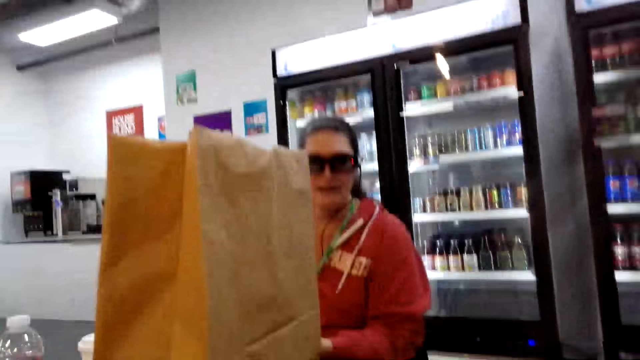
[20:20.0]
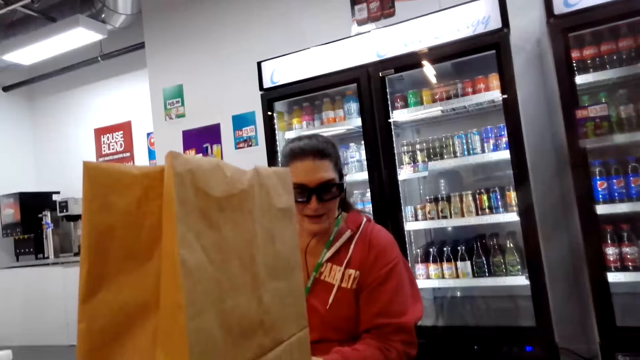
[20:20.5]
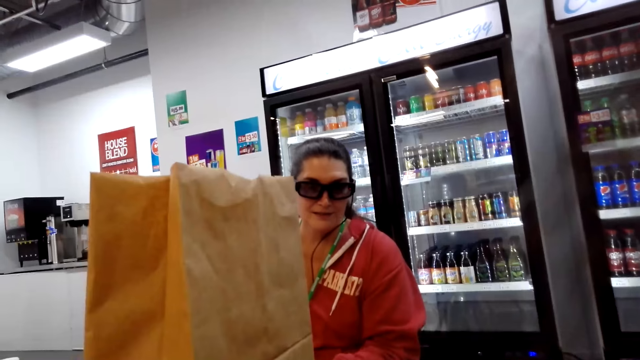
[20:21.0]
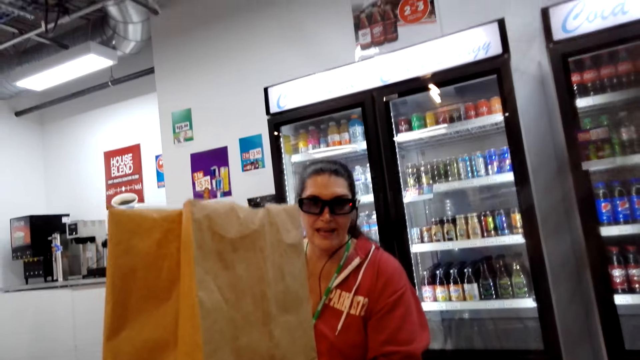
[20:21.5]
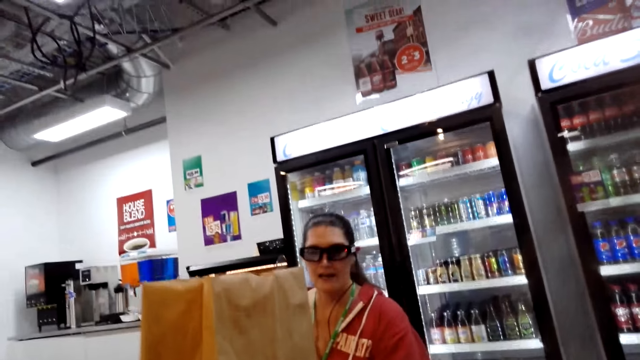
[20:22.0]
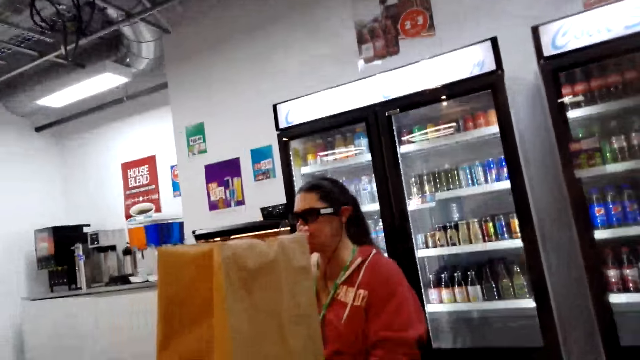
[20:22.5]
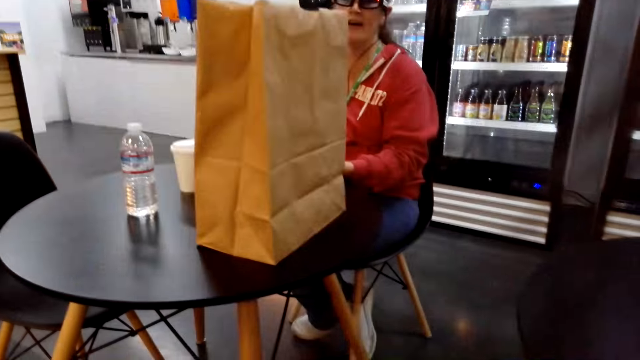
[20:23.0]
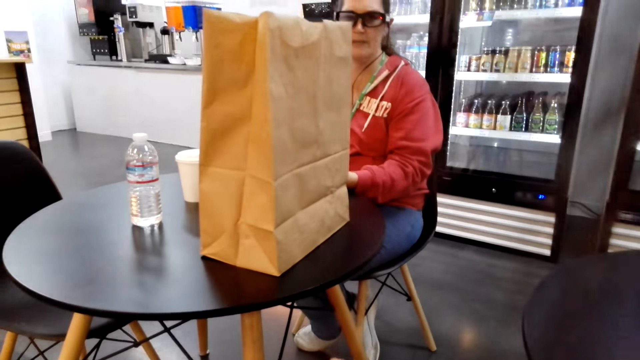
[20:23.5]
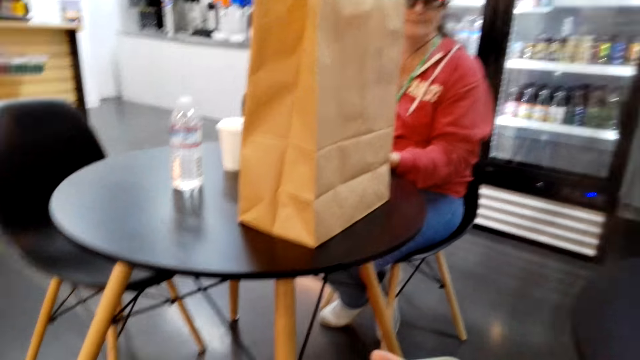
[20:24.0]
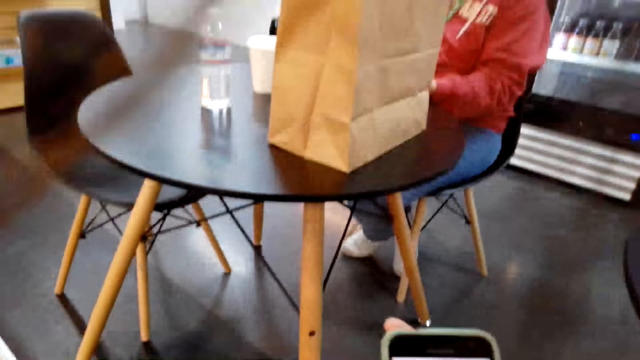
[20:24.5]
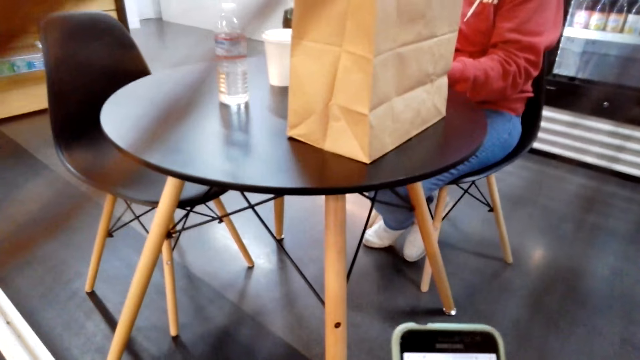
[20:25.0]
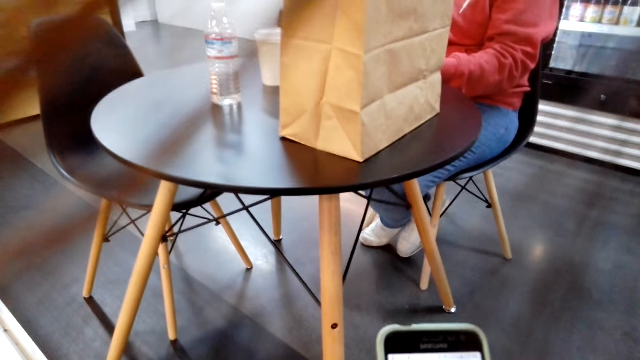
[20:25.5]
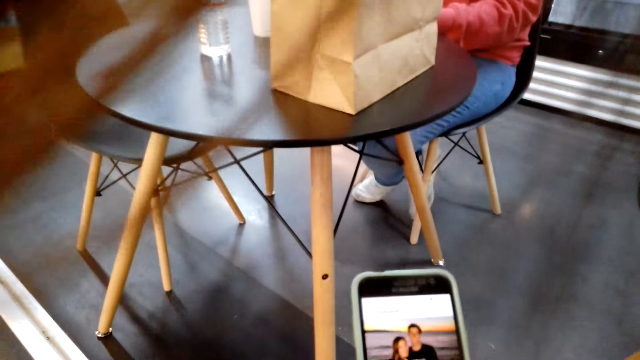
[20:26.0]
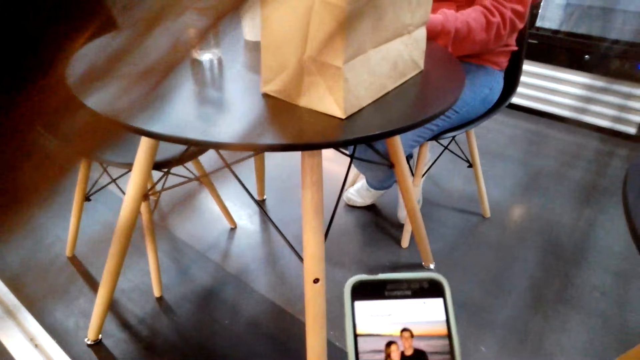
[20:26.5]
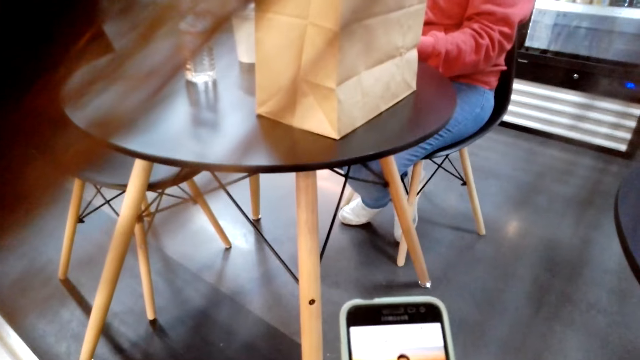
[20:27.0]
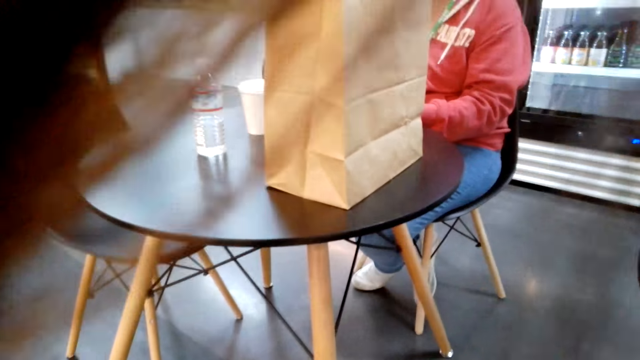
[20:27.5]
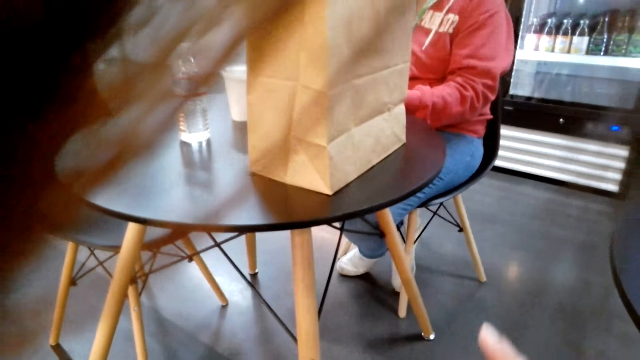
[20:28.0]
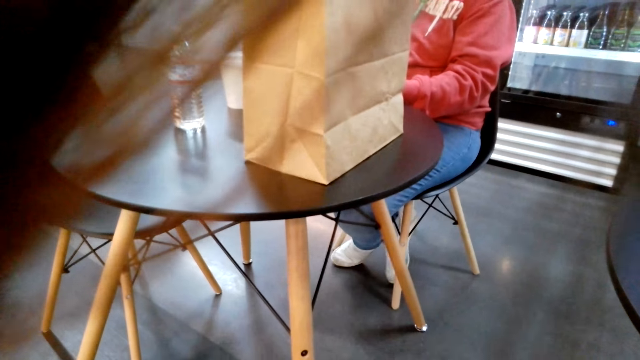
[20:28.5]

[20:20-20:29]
A woman nods her head. The camera wearer operates a phone.

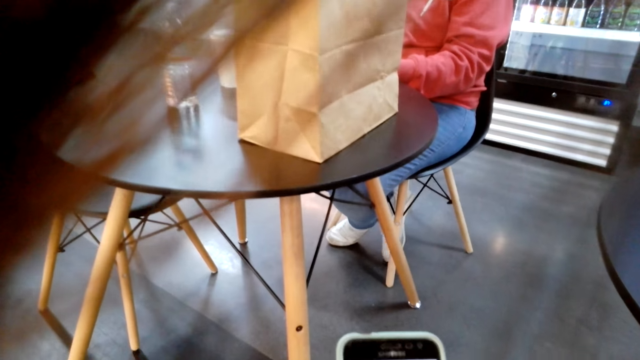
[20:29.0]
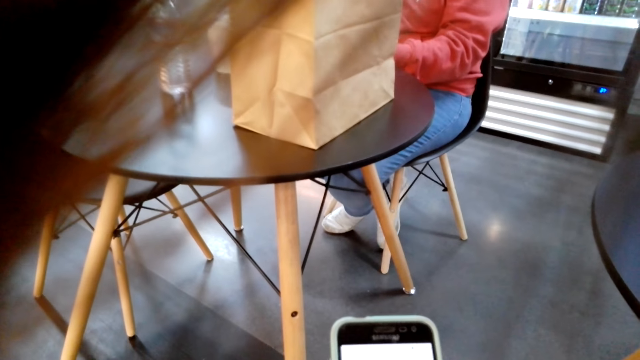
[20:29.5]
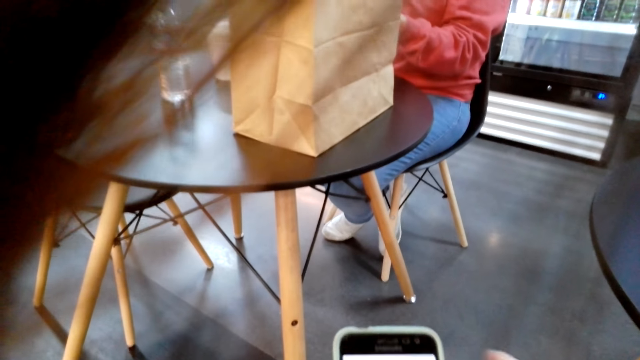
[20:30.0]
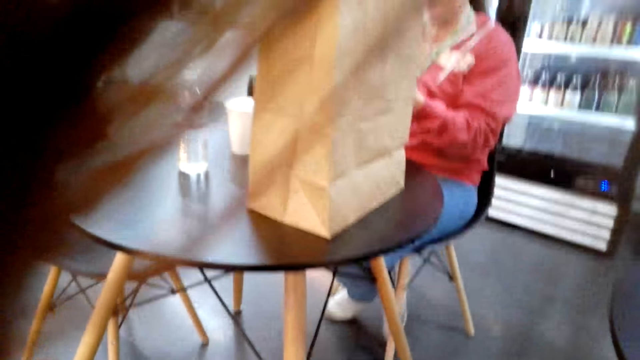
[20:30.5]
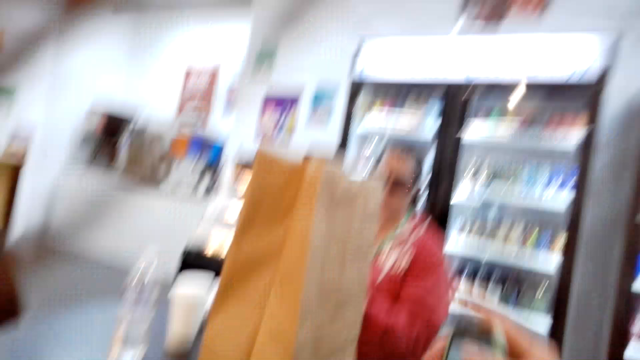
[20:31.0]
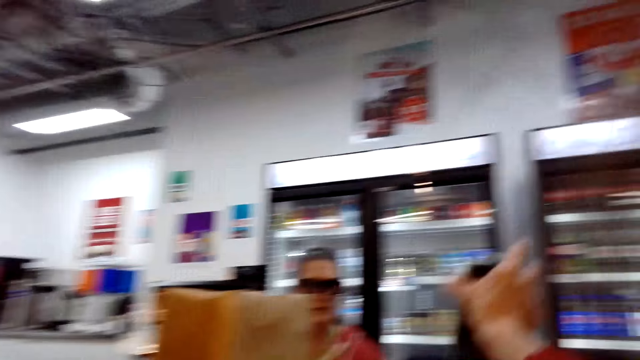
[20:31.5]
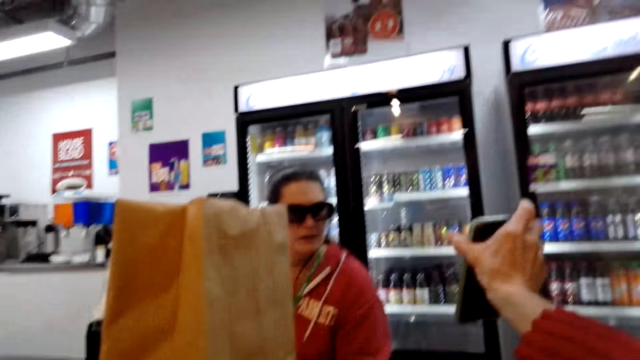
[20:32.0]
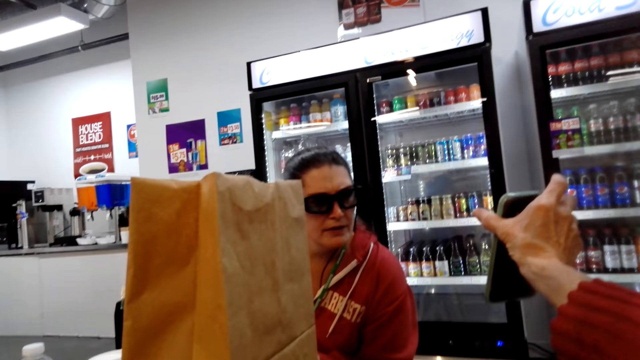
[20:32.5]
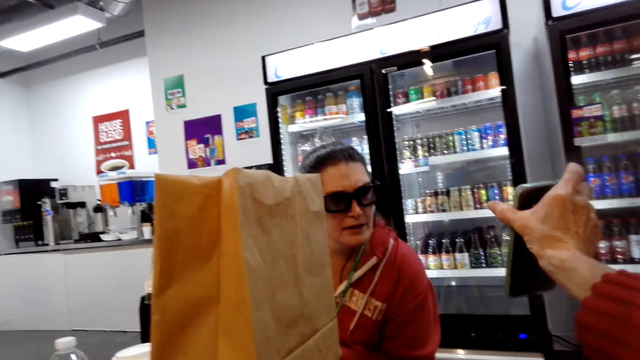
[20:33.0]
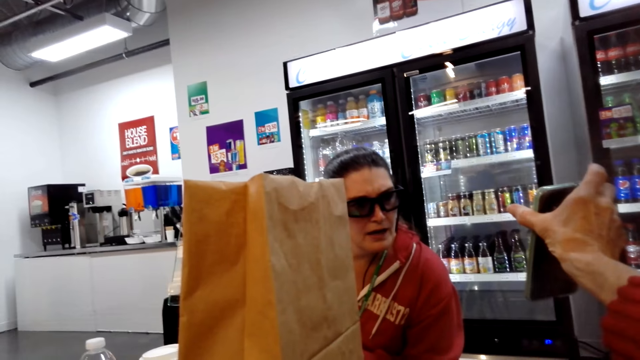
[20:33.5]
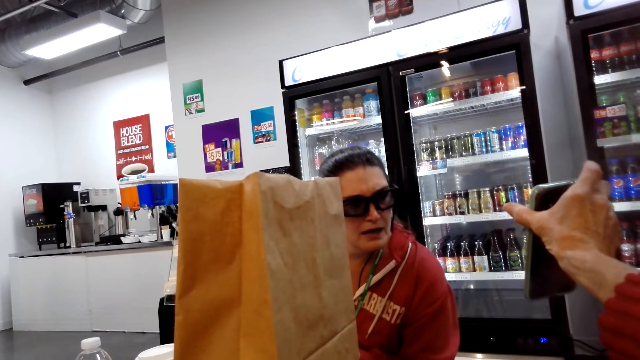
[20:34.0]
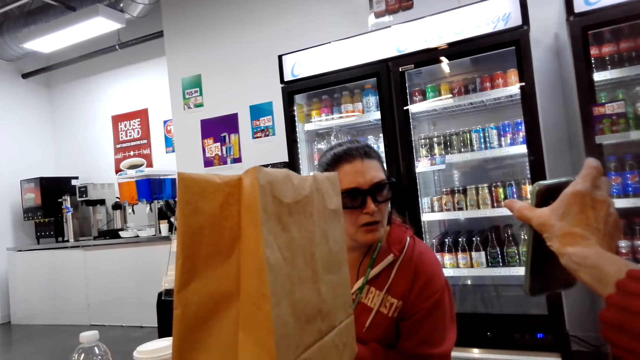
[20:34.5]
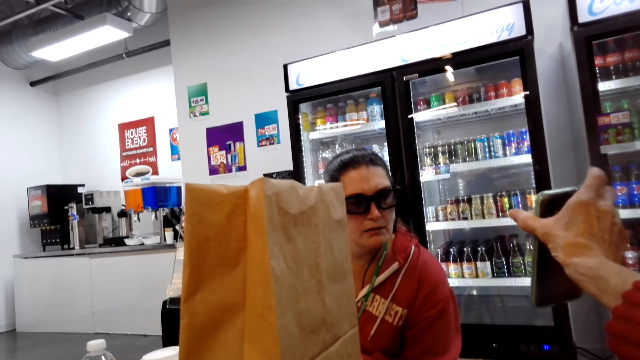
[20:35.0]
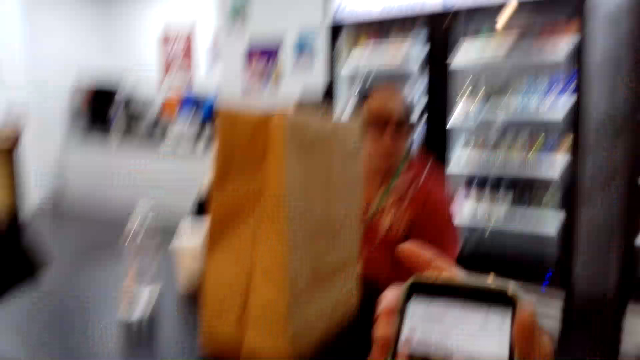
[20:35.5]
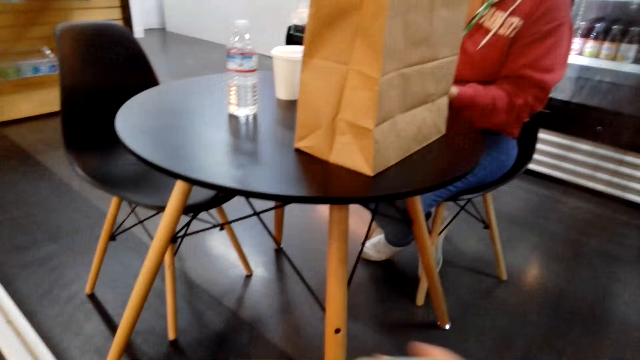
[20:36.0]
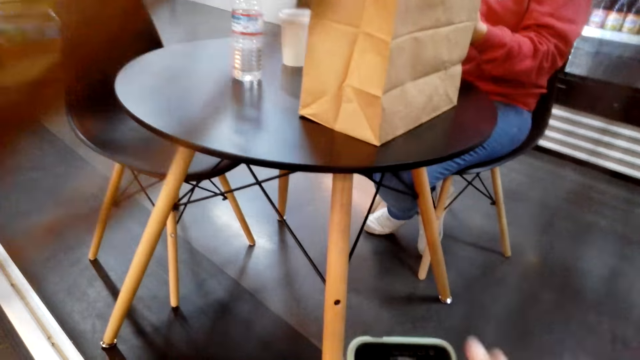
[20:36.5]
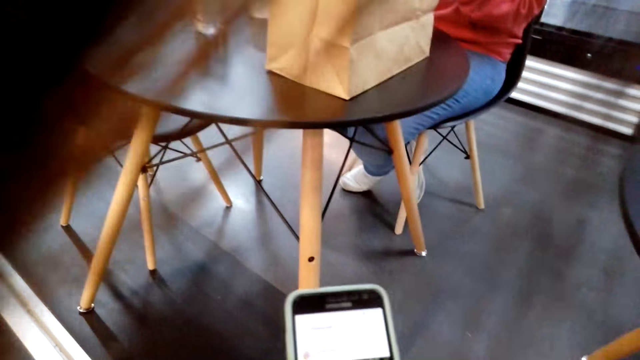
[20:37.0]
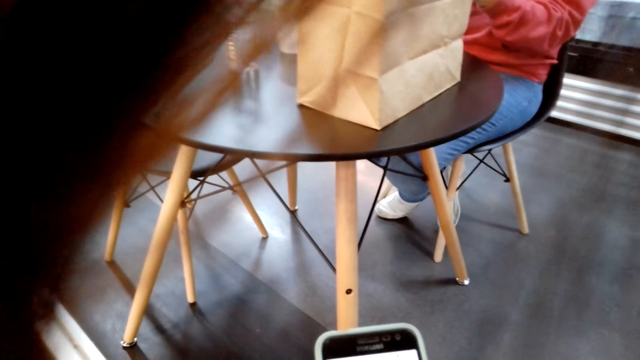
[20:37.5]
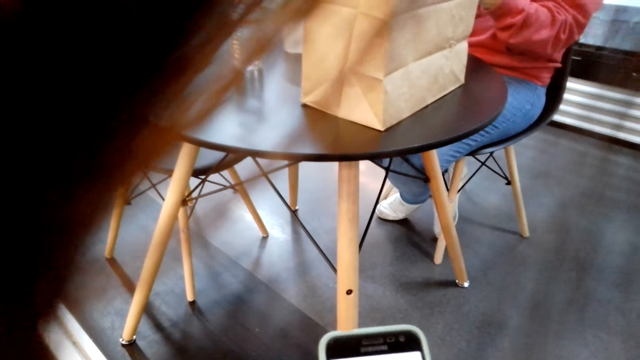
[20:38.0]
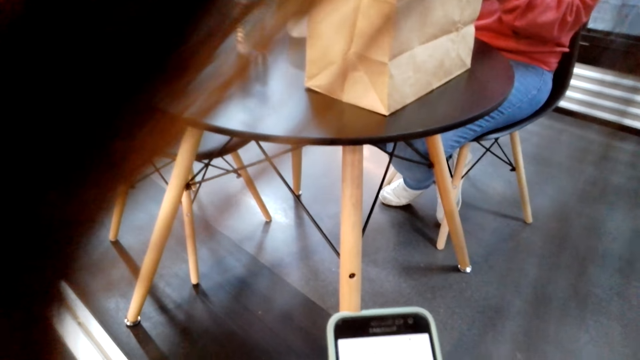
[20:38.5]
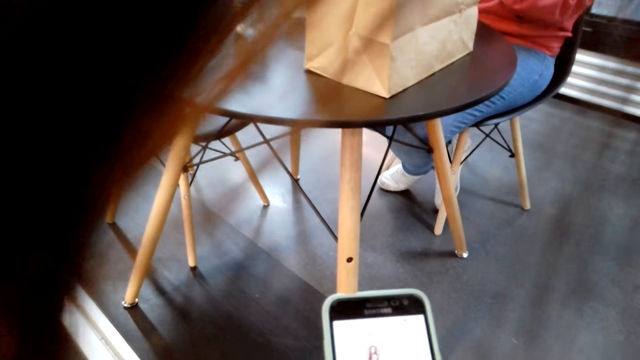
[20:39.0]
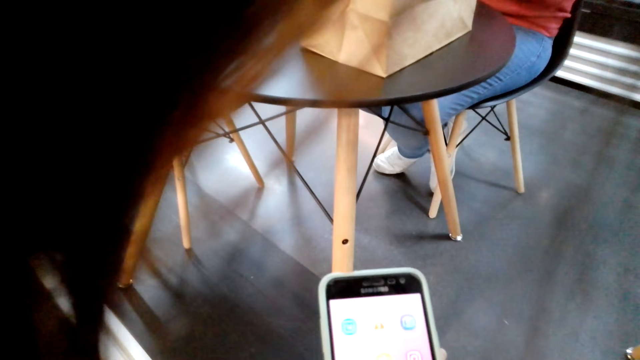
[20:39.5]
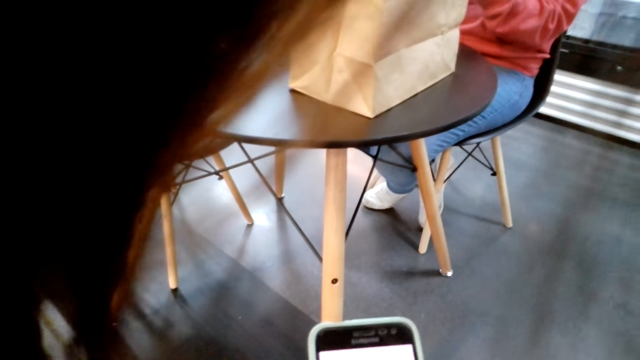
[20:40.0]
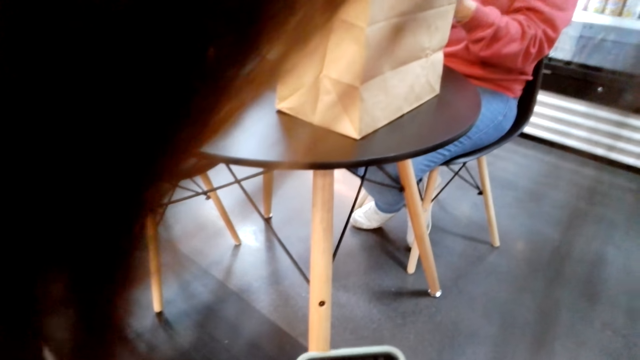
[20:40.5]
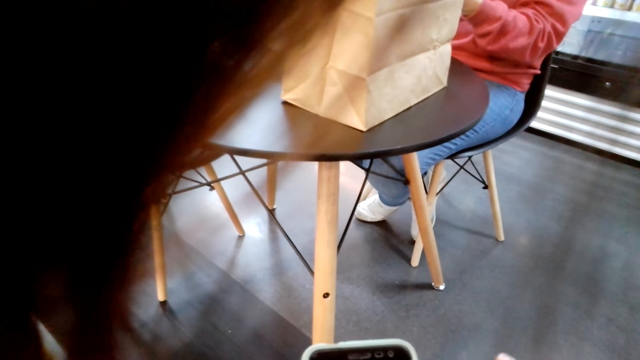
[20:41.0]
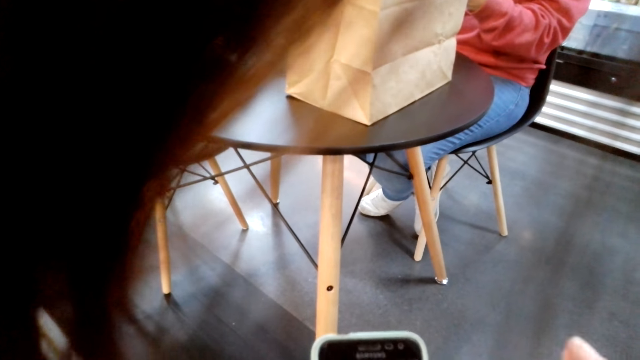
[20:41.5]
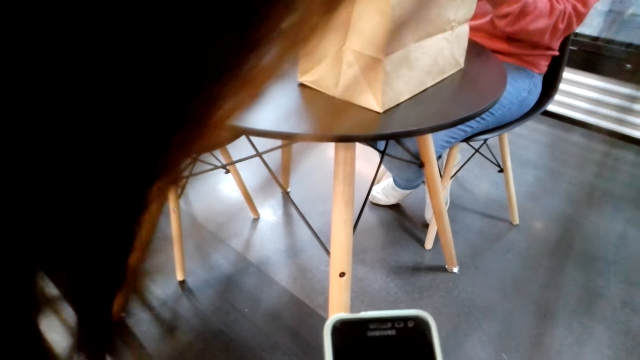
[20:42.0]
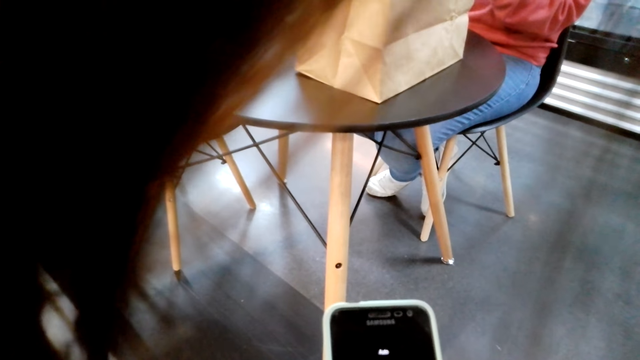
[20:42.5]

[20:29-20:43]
The camera wearer lifts a phone towards a woman and shows the woman a picture on the phone. They adjust the phone, operate the phone and browse through the phone.
